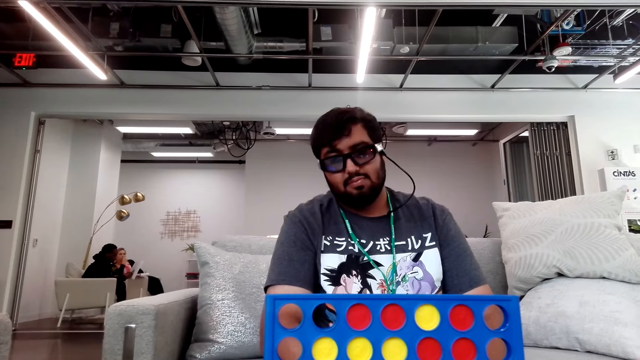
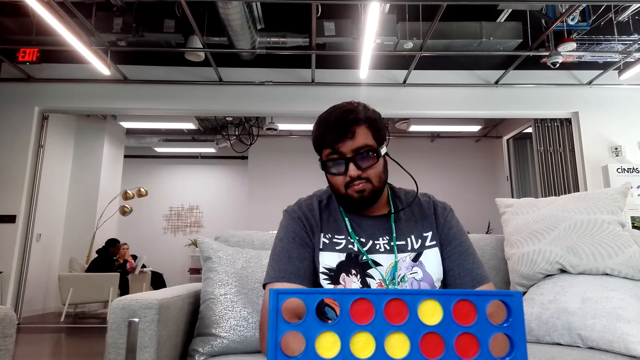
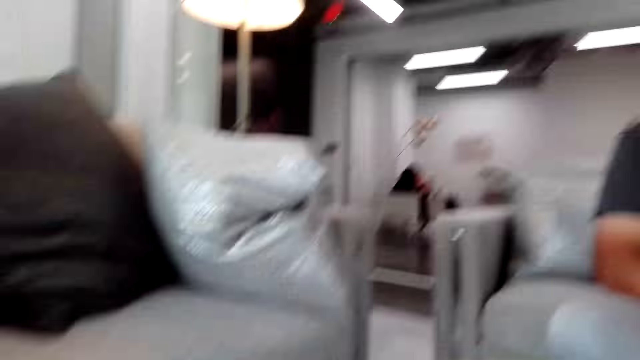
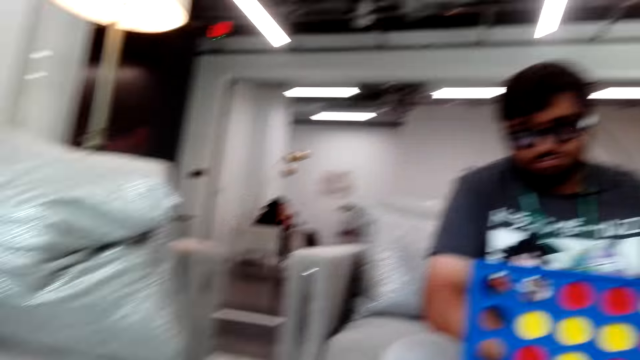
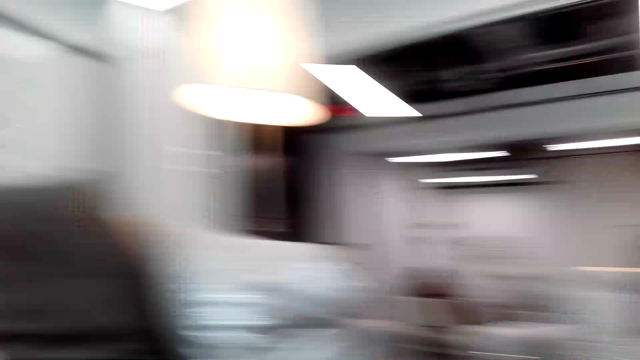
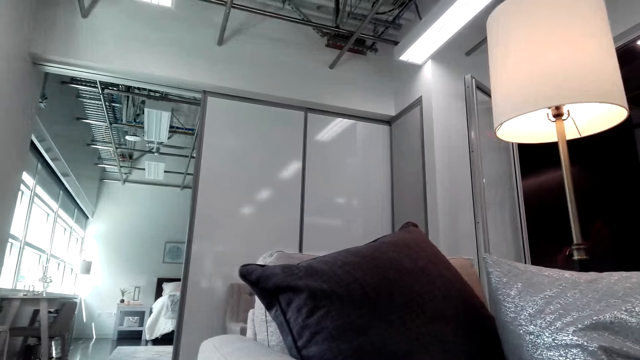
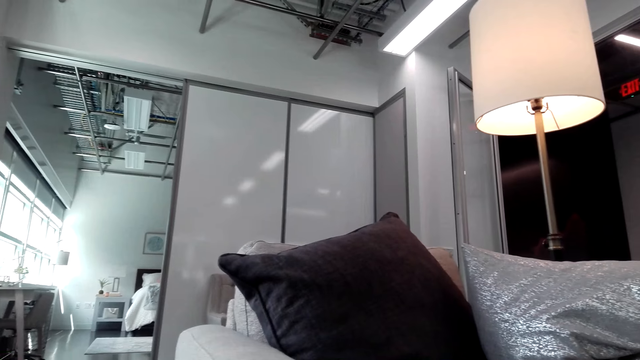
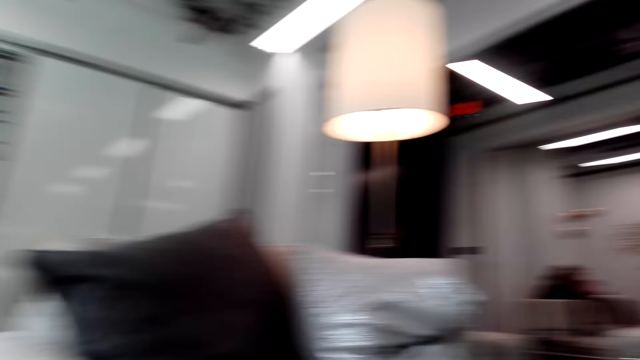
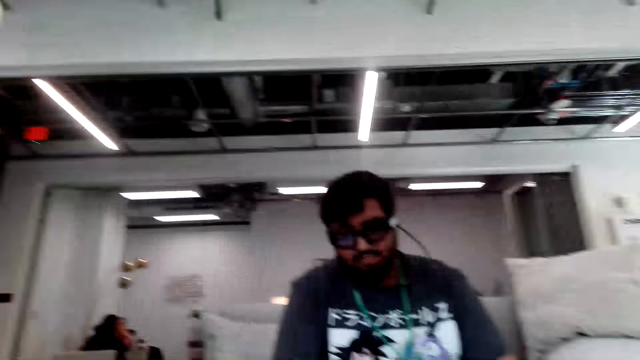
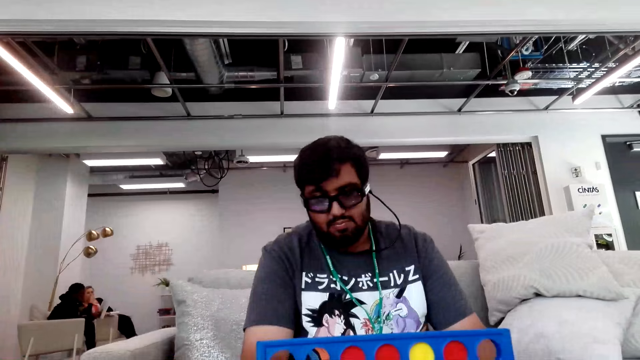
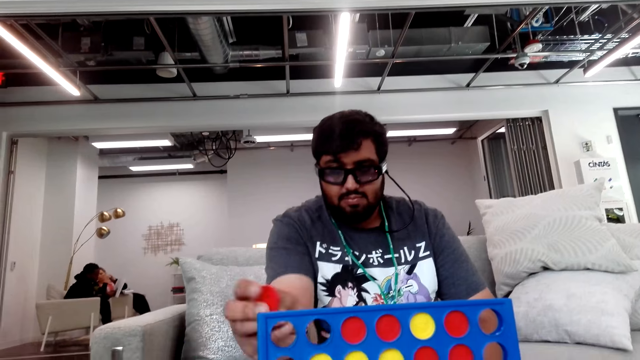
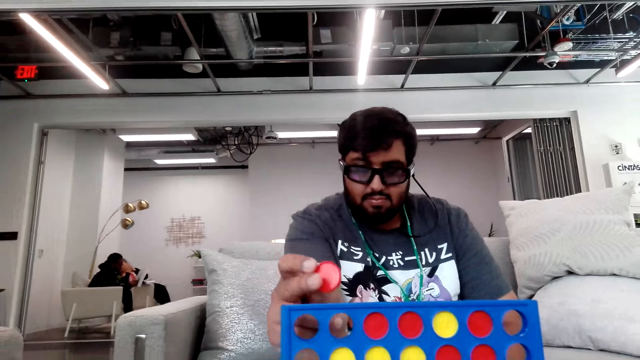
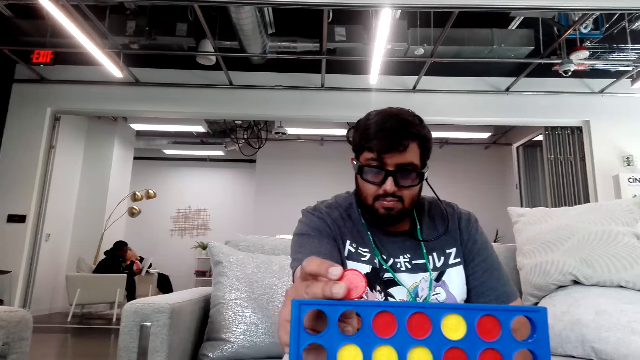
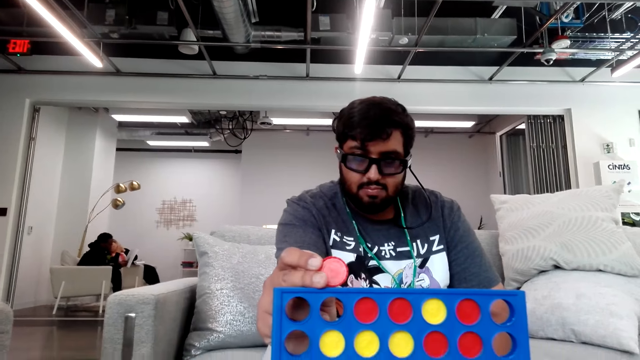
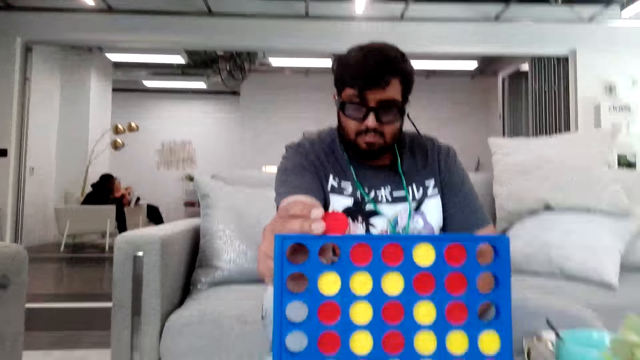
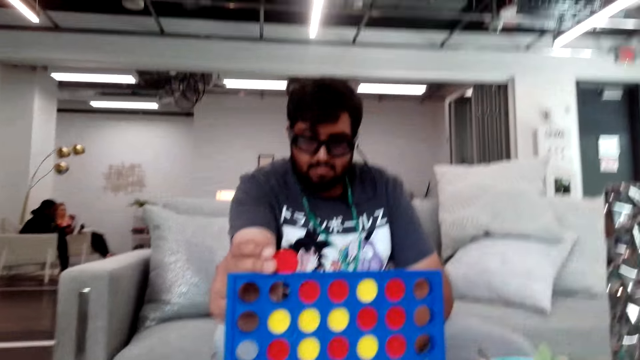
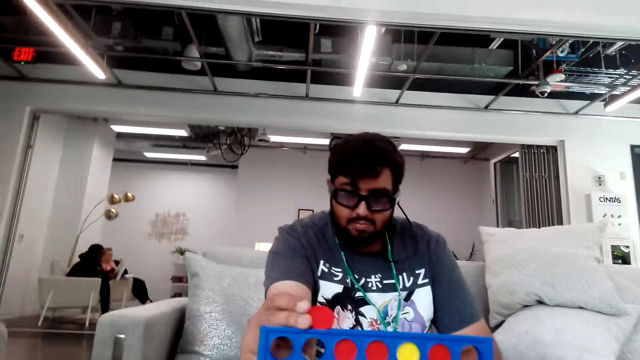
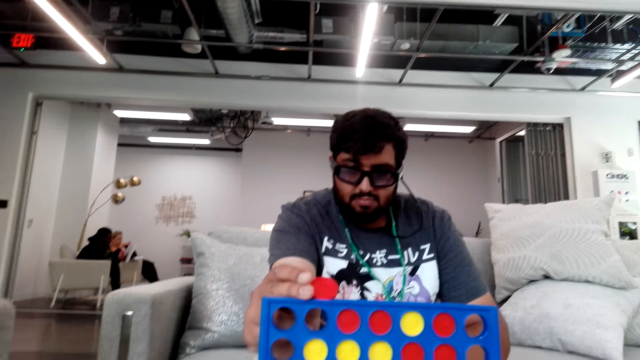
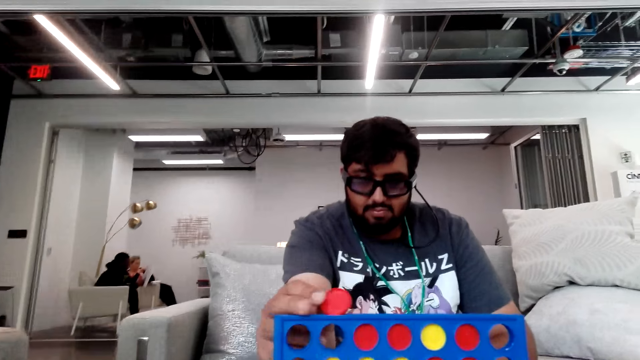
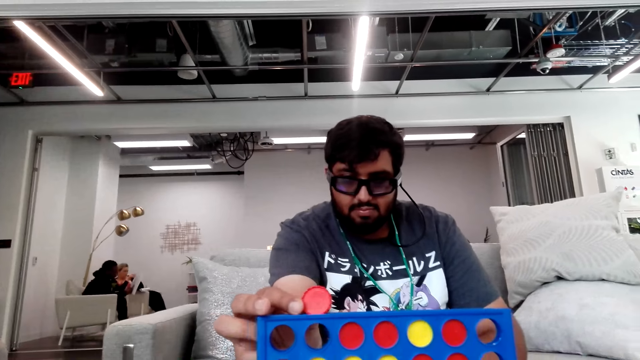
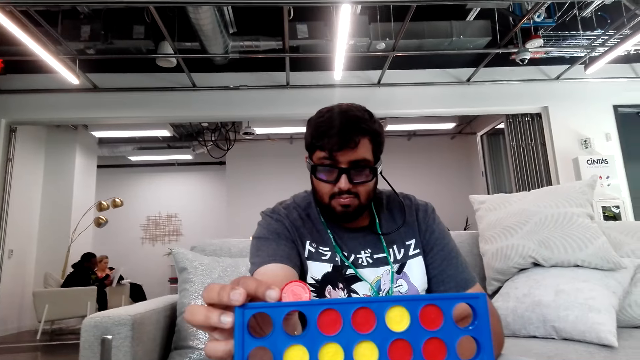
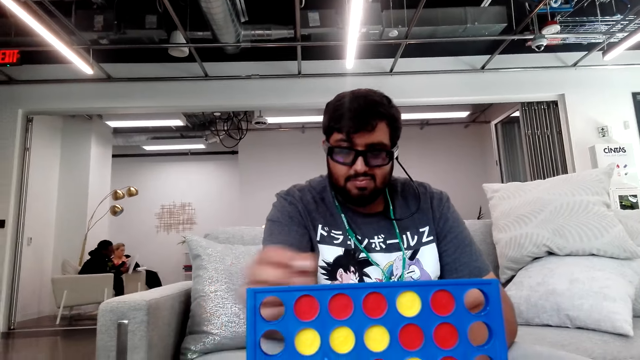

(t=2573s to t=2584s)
The camera wearer looks around. A person puts a chip in the Connect 4 board and plays the Connect 4 game.

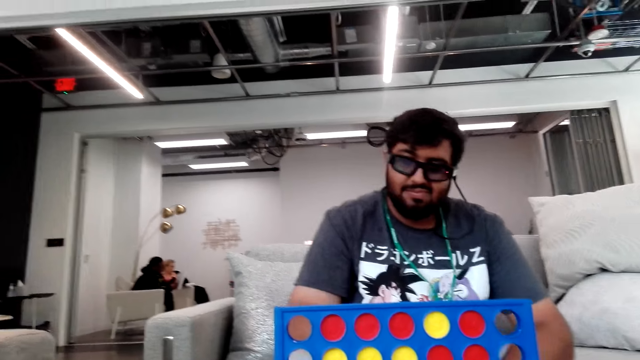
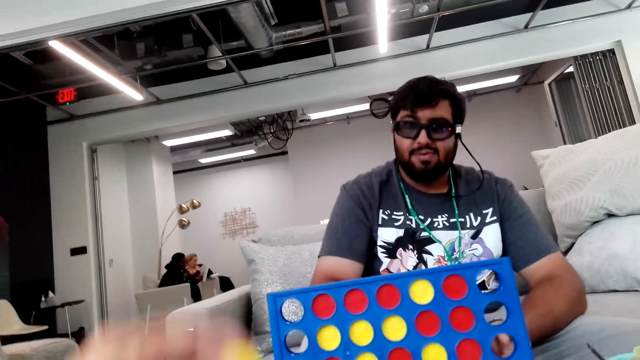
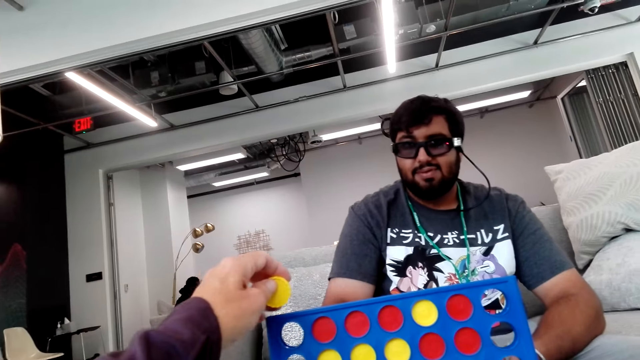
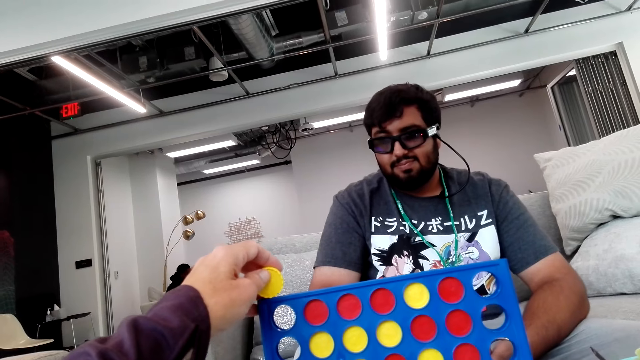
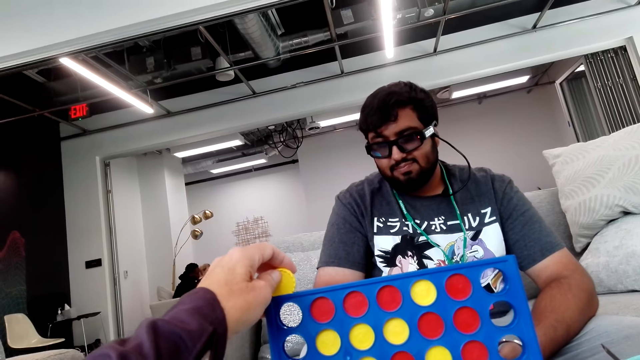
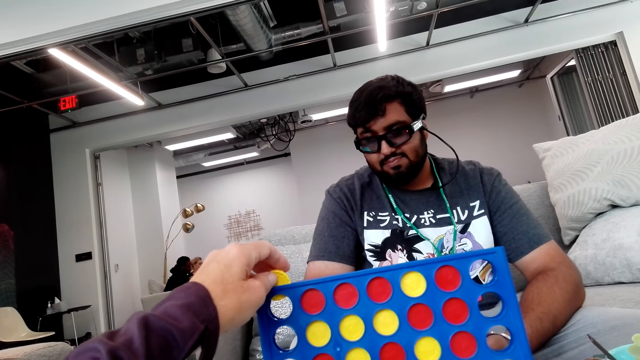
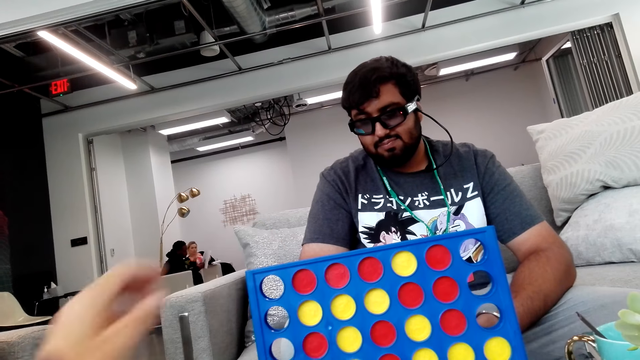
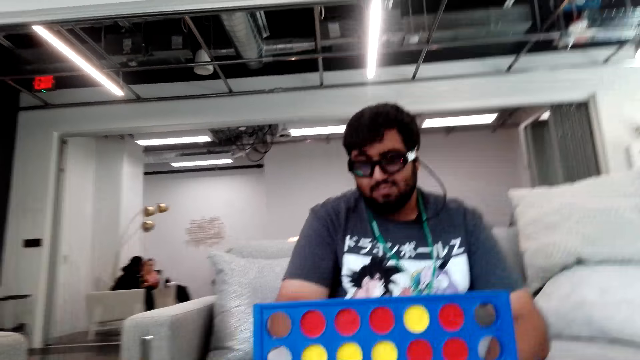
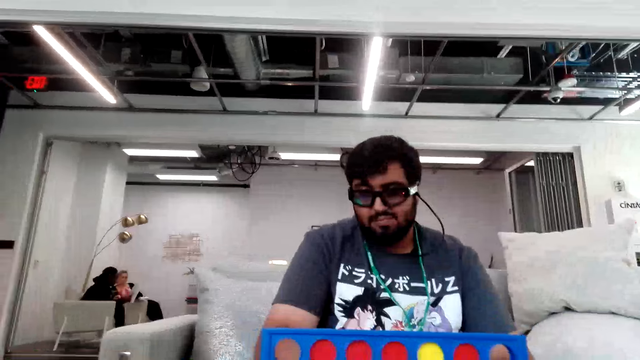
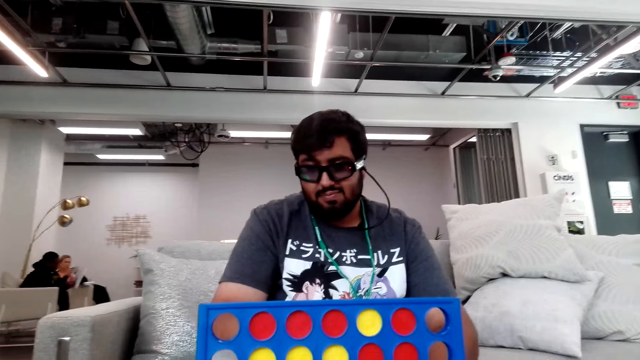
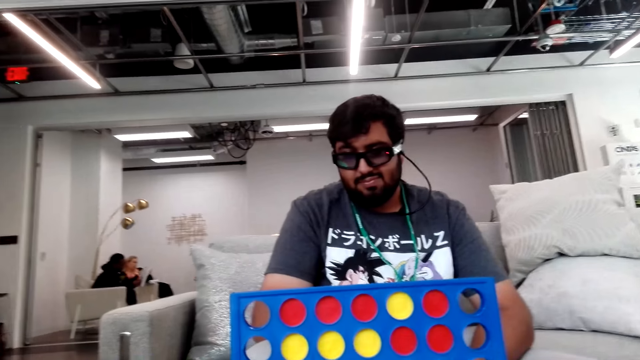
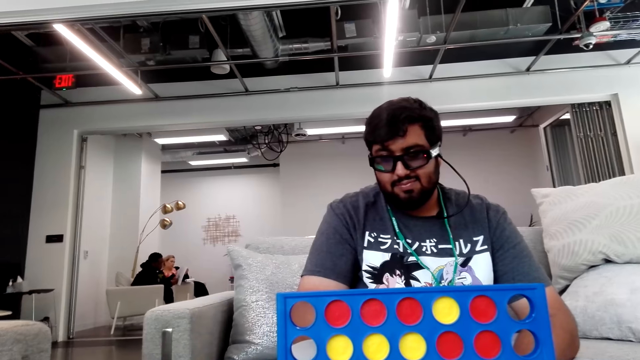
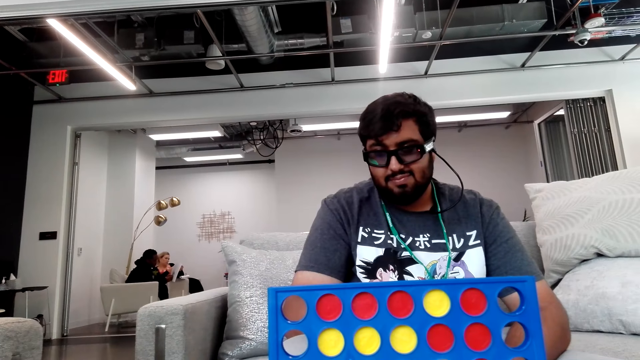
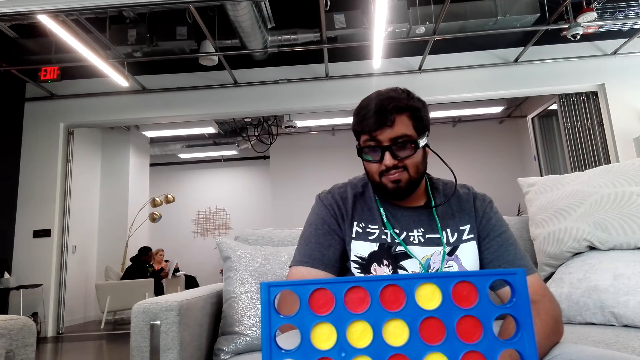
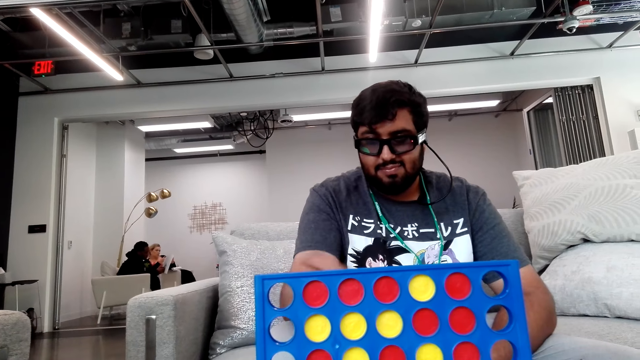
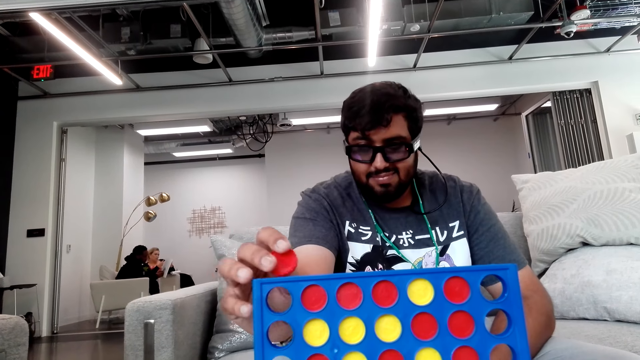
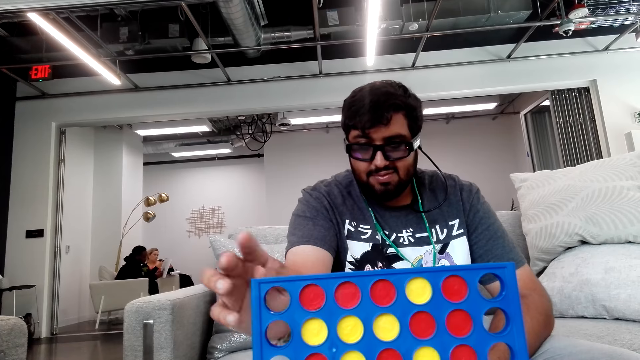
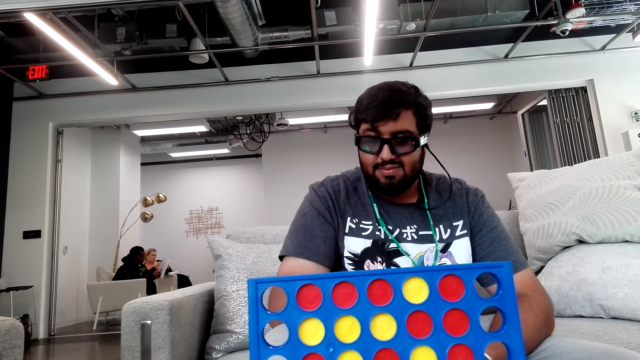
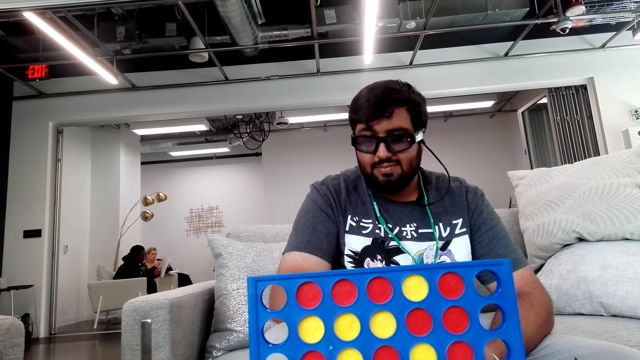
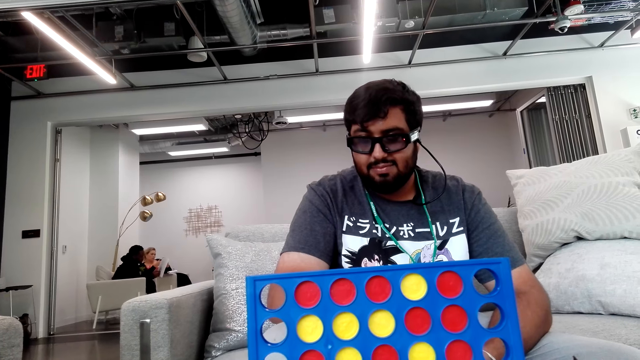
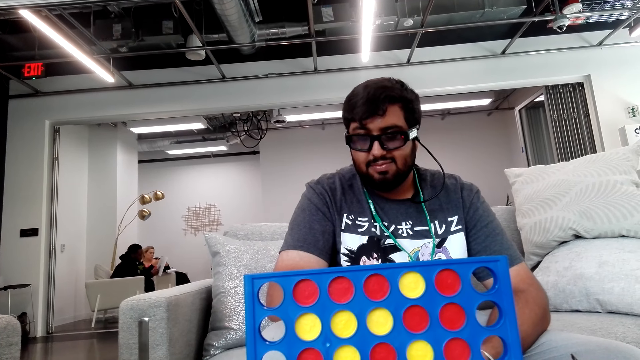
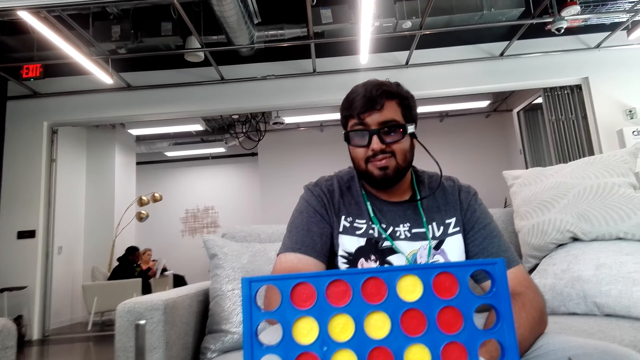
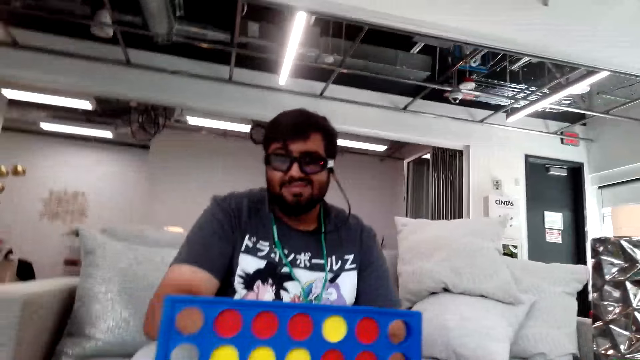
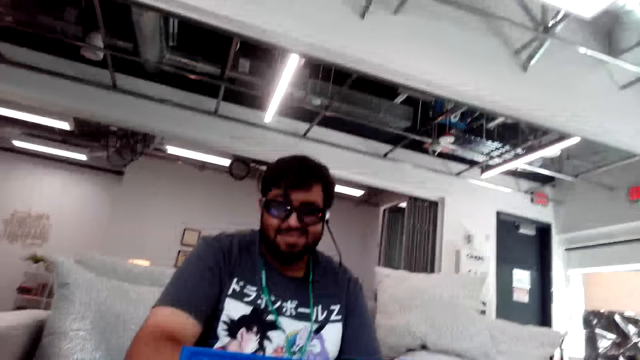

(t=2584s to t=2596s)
The camera wearer puts a chip in the Connect 4 board. They play the Connect 4 game. A person puts a chip in the Connect 4 board. The person plays the Connect 4 game.
